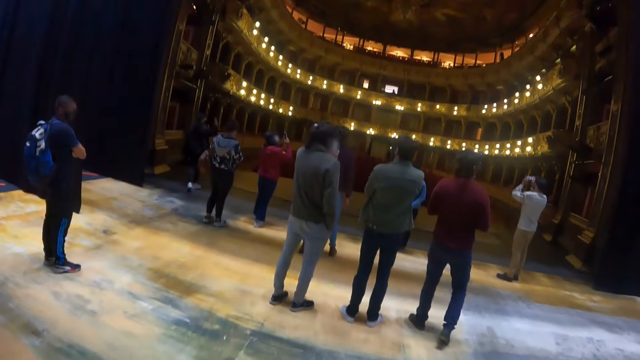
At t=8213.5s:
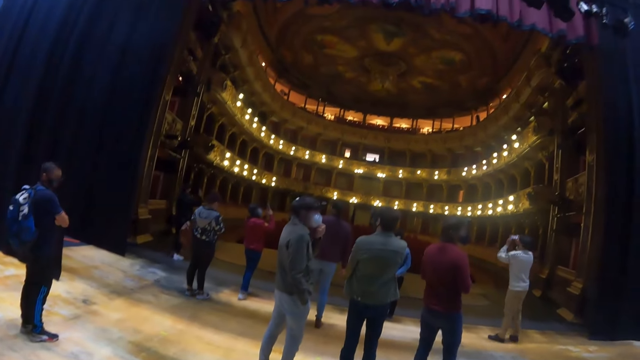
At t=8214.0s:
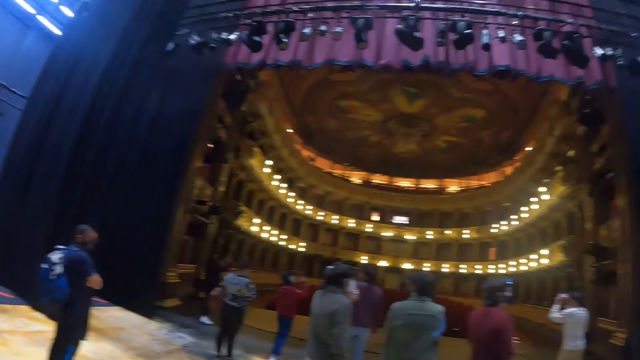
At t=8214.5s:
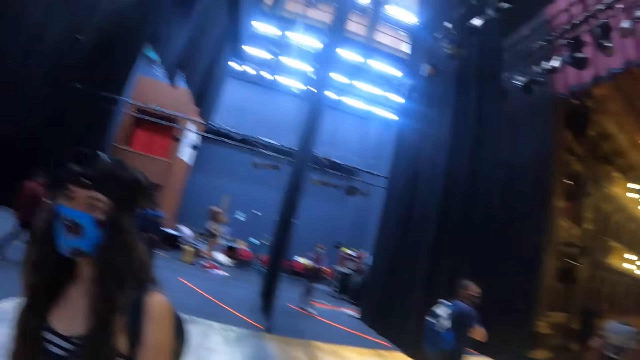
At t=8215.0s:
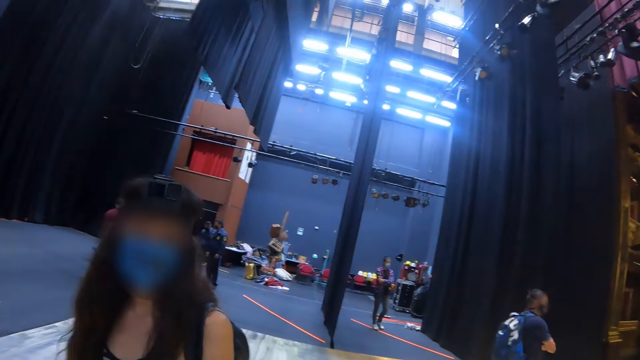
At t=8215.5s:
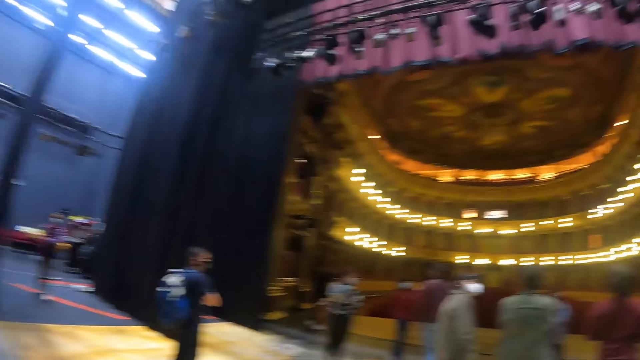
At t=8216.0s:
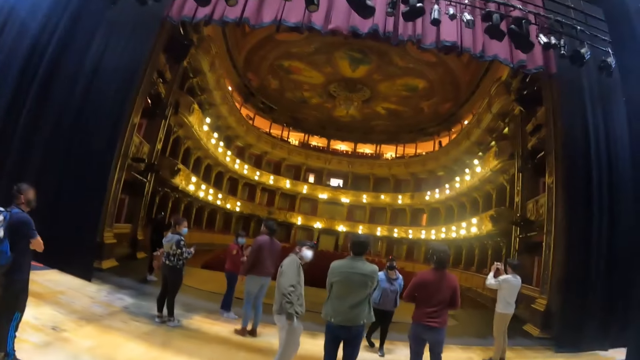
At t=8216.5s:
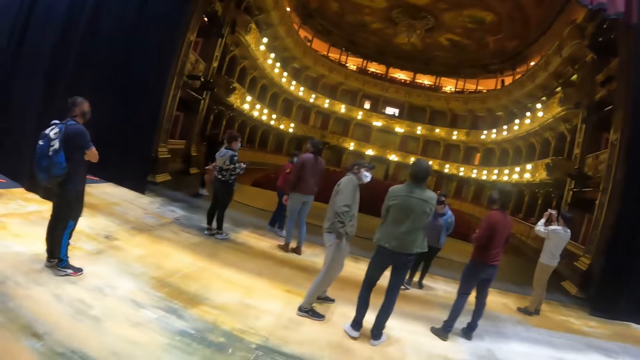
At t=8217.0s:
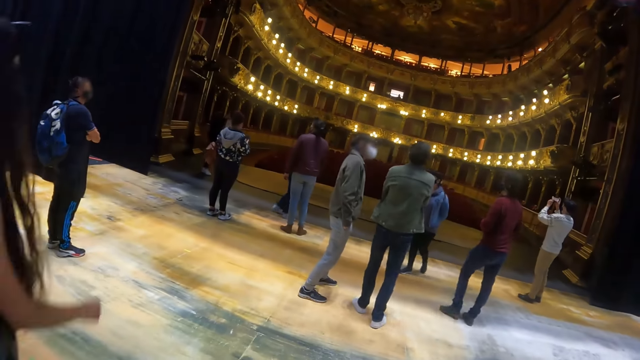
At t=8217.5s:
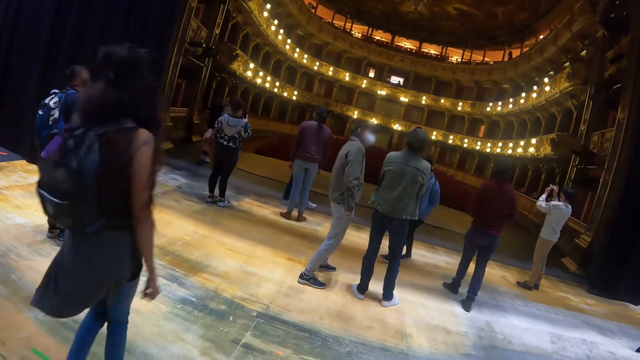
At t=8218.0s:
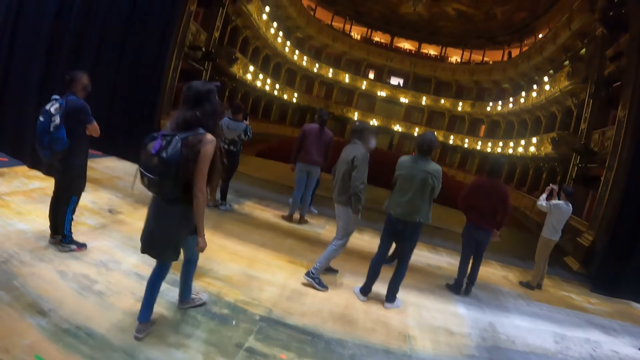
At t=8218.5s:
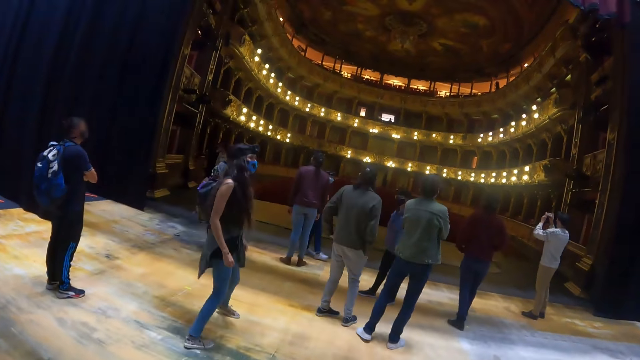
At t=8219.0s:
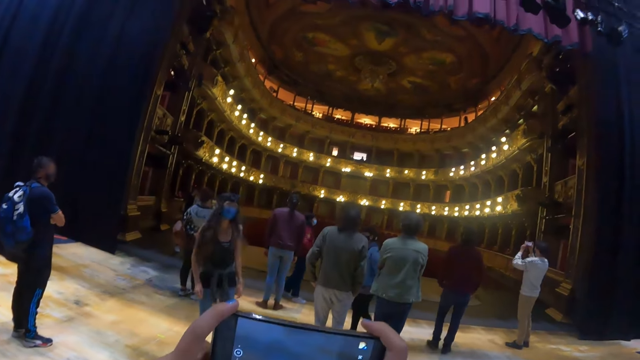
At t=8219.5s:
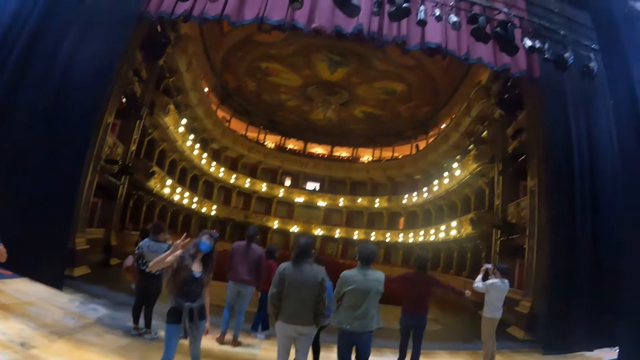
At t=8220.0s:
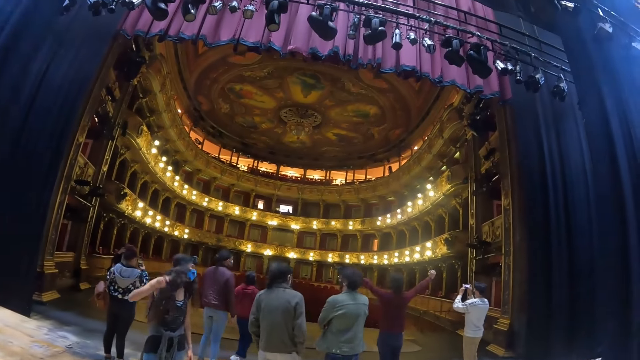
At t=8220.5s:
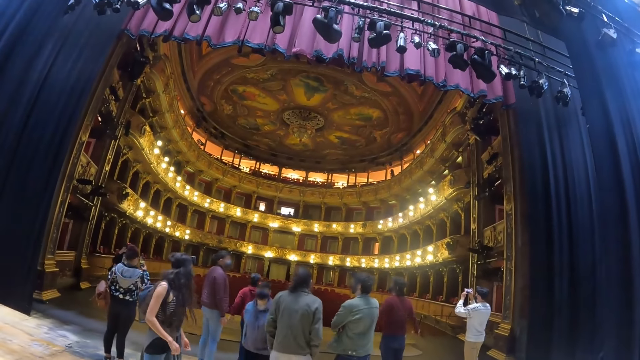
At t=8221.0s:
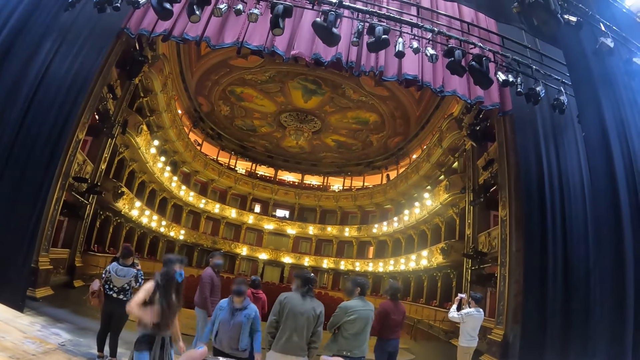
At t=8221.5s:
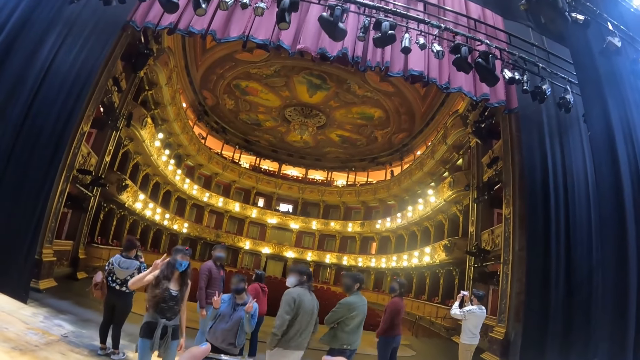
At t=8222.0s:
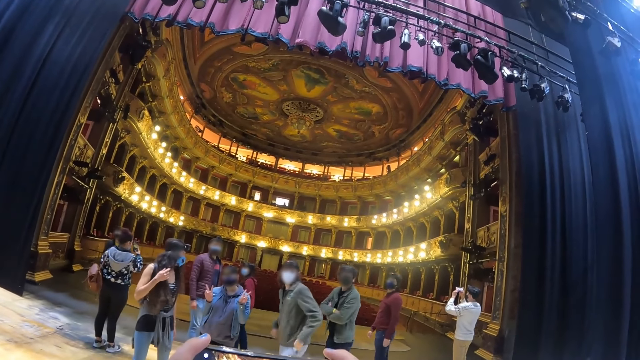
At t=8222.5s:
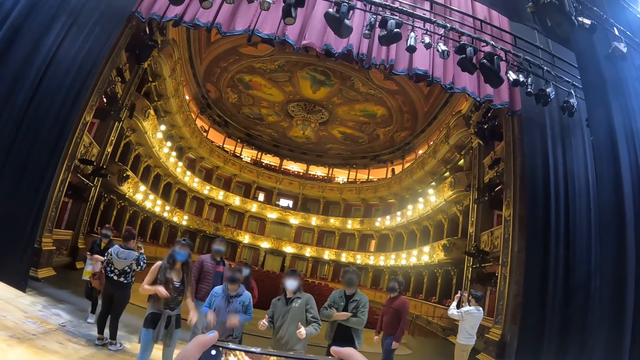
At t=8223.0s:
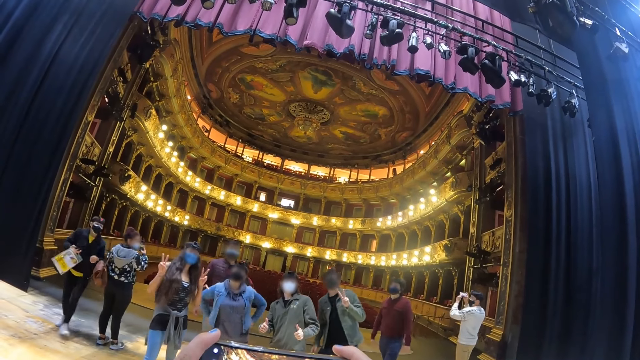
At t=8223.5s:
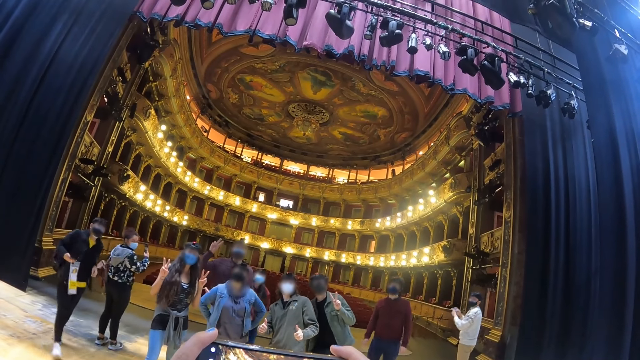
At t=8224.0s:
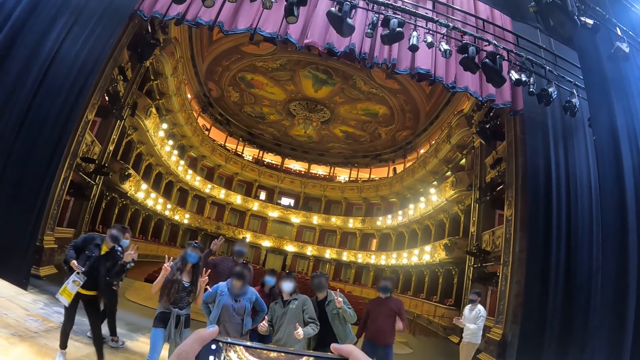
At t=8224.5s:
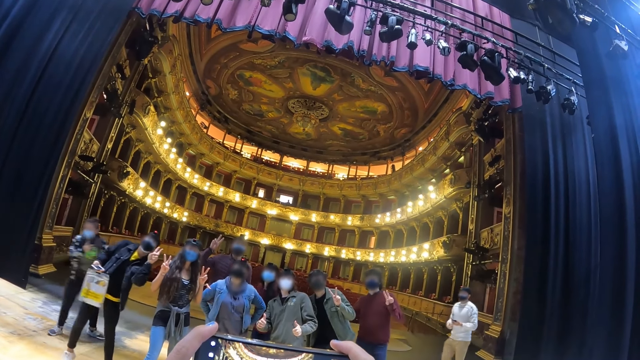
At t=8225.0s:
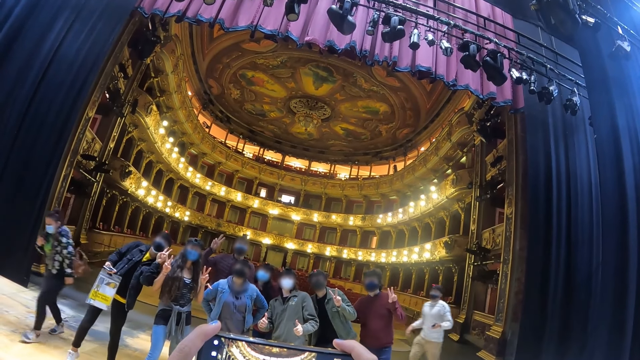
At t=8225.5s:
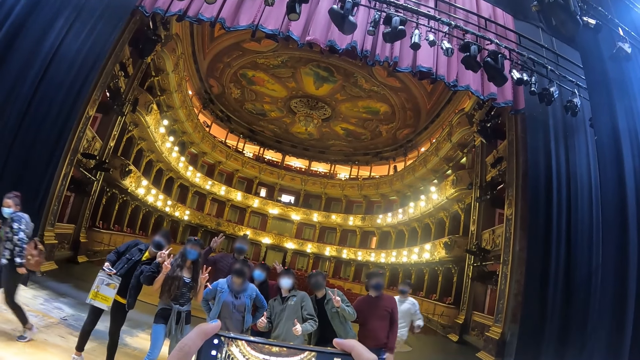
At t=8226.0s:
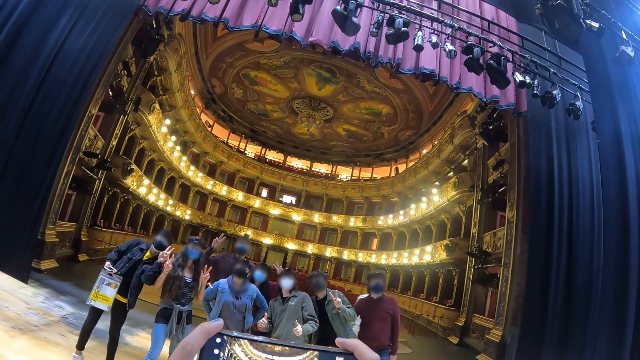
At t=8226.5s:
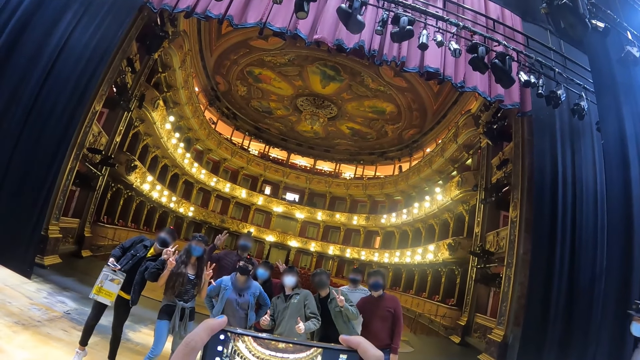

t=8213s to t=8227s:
The camera wearer pulls out his phone. He snaps pictures of the crowd on the hall floor with his phone.

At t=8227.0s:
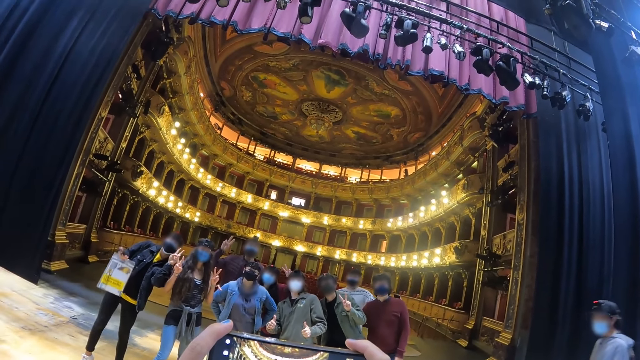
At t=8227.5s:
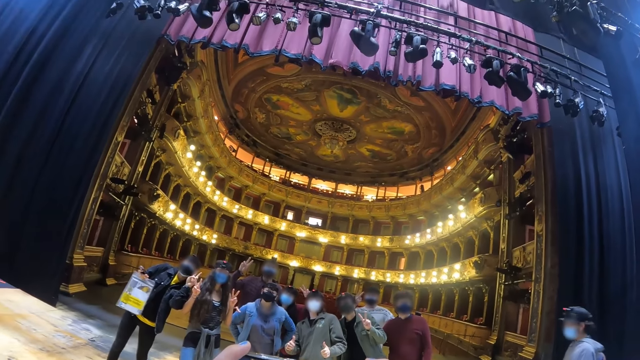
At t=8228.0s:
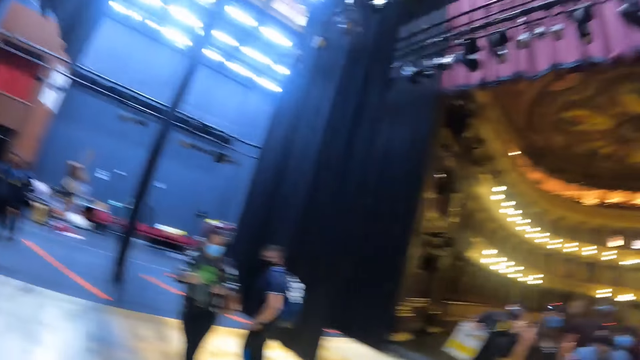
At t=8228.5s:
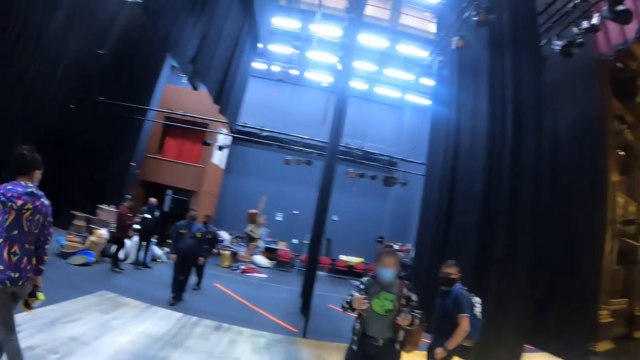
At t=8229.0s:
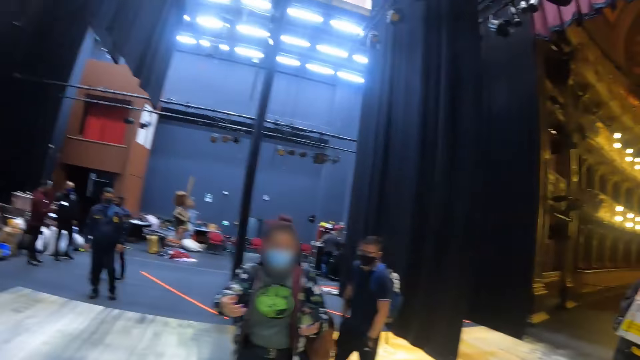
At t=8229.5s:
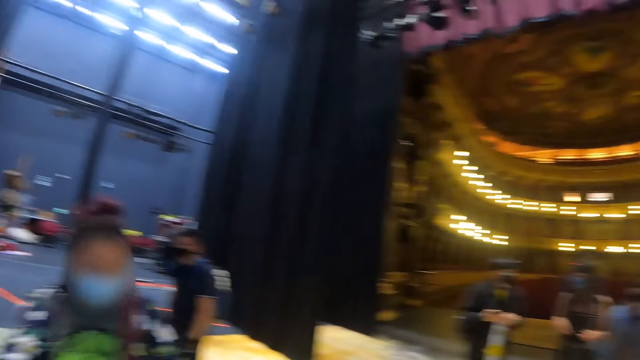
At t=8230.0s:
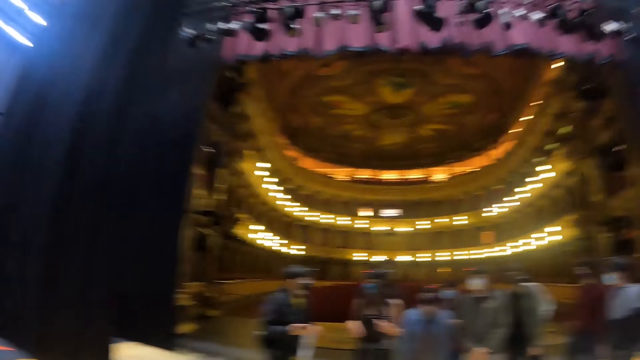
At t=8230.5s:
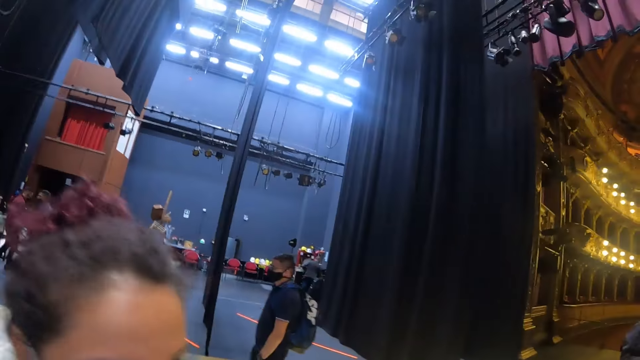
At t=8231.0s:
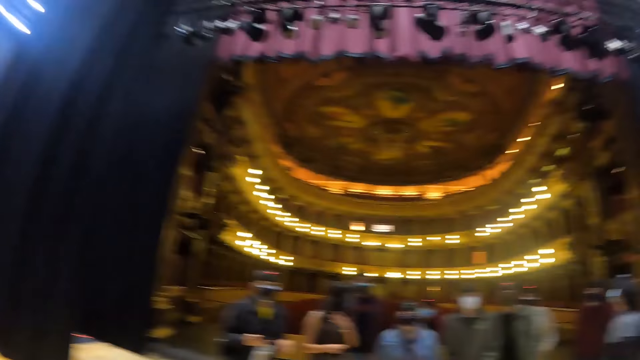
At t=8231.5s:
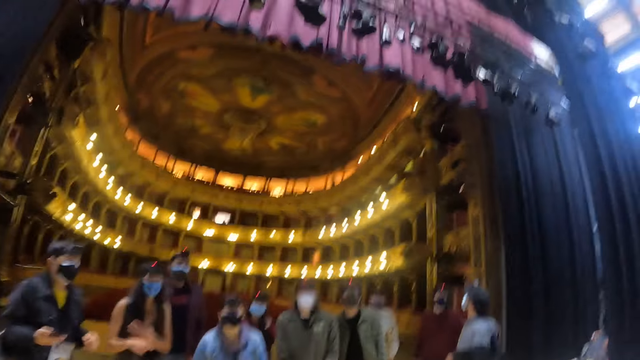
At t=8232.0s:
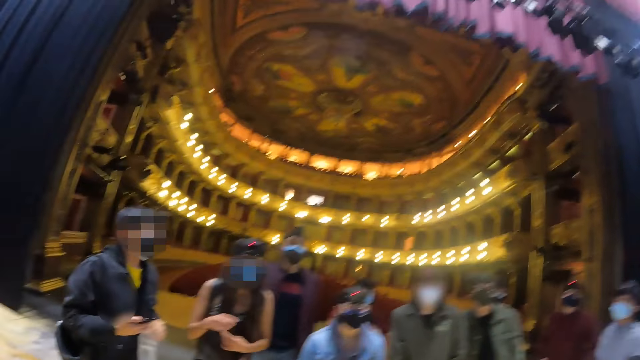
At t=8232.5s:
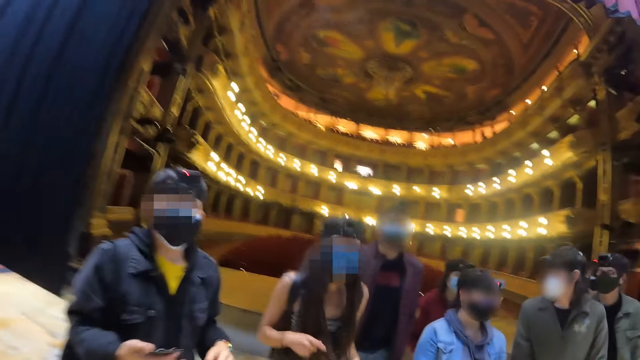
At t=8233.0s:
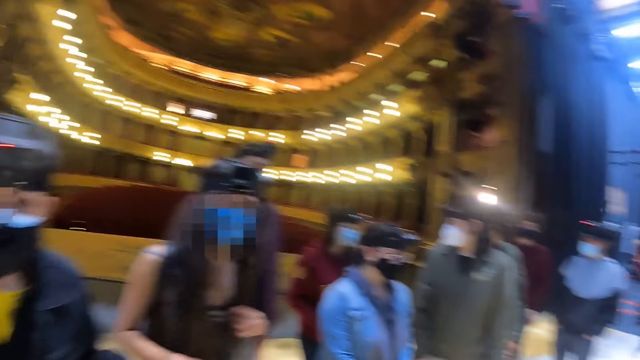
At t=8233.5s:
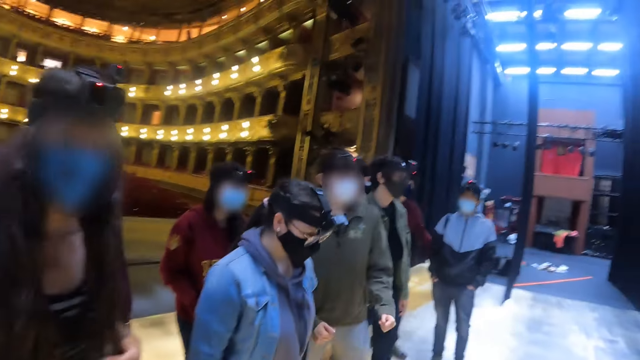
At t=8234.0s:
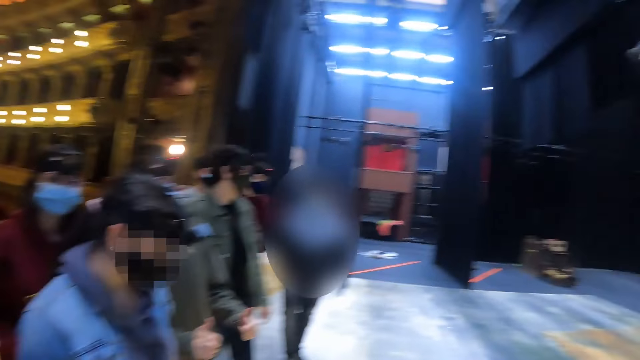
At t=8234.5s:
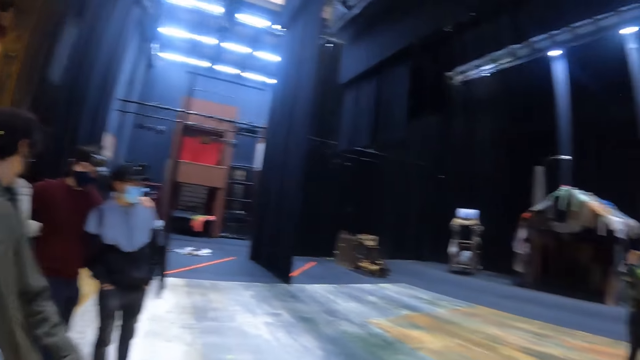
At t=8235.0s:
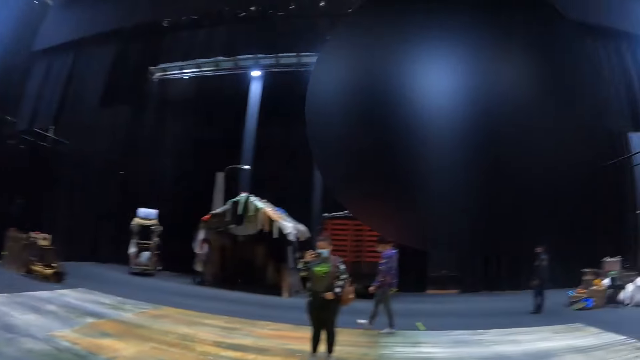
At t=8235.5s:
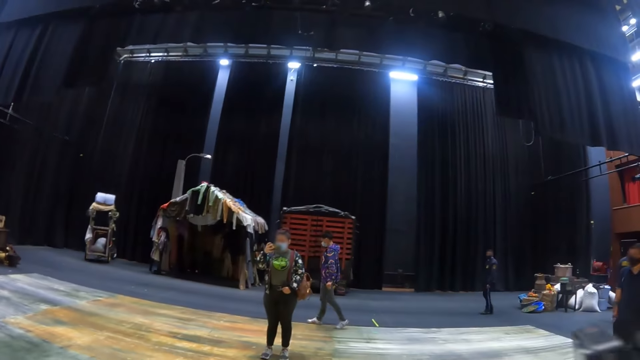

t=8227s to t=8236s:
The camera wearer stares around in the hall. A lady runs towards the camera wearer. The camera wearer interacts with the lady. They give the camera to the lady. They walk to the crowd and pause for a pic with the crowd.
